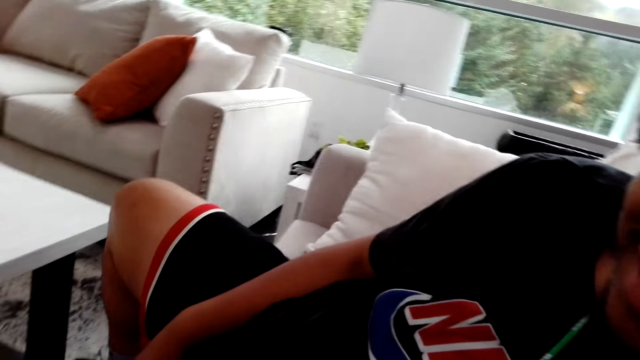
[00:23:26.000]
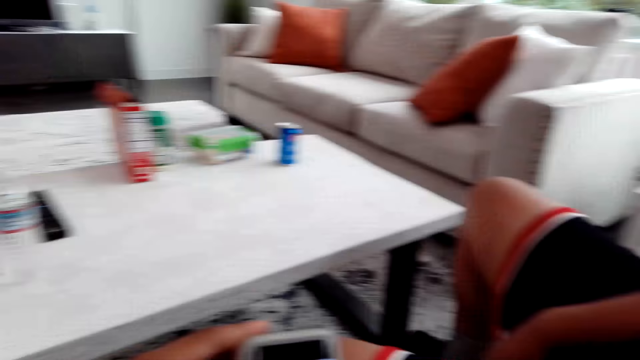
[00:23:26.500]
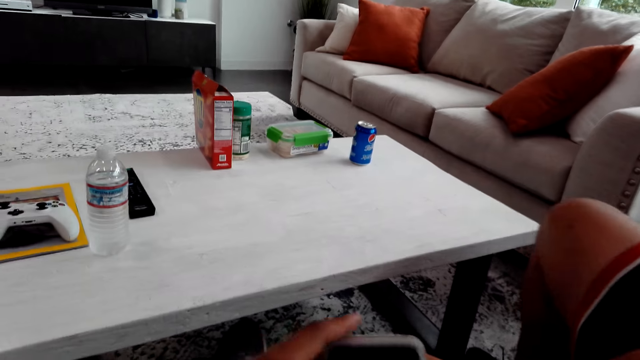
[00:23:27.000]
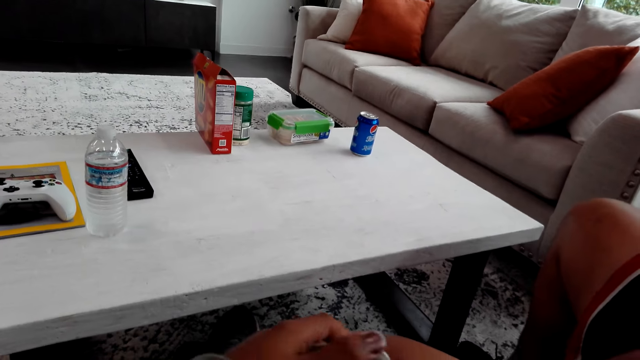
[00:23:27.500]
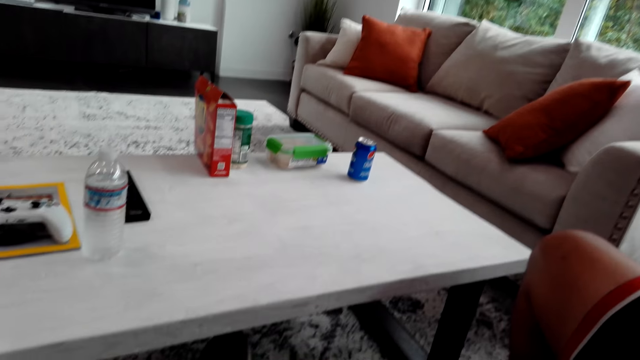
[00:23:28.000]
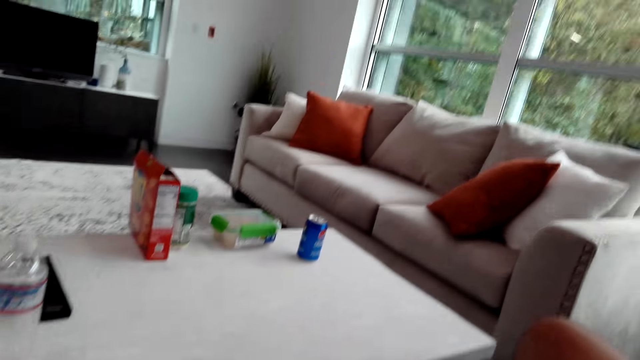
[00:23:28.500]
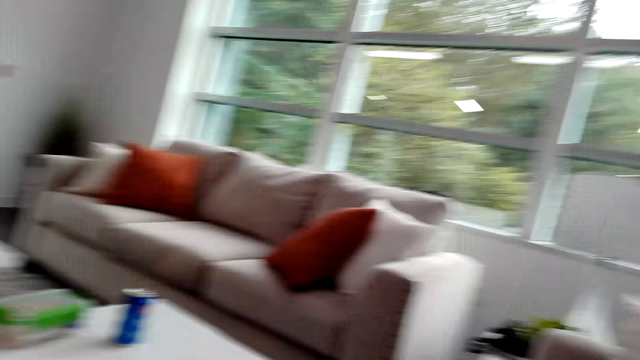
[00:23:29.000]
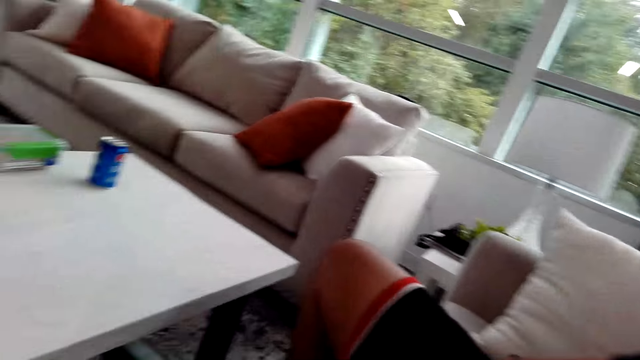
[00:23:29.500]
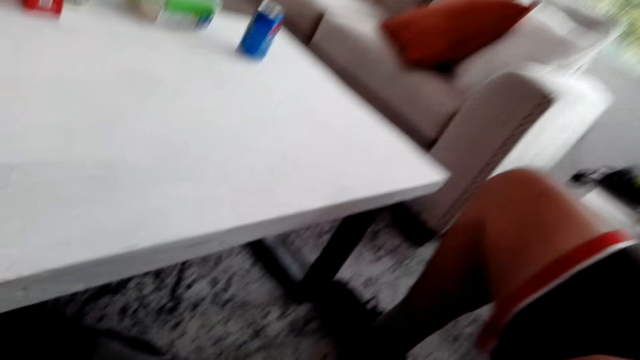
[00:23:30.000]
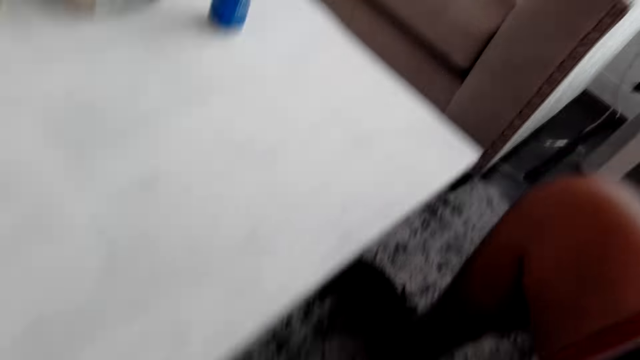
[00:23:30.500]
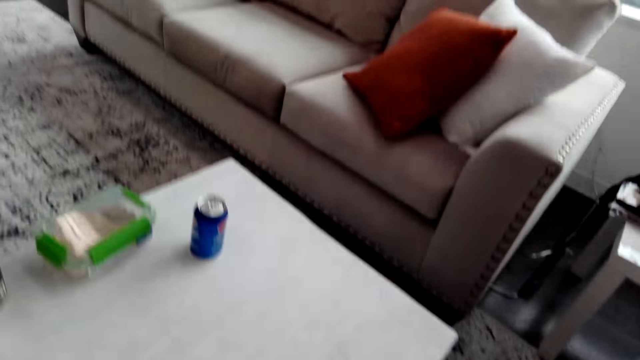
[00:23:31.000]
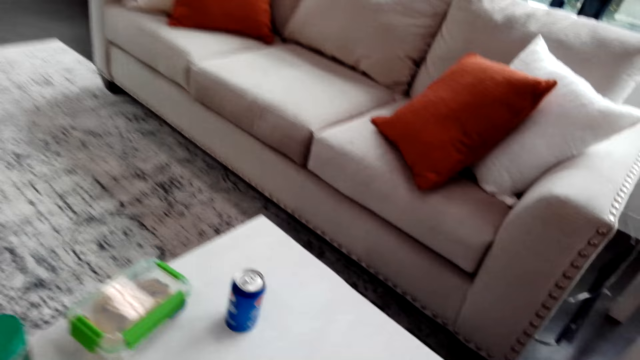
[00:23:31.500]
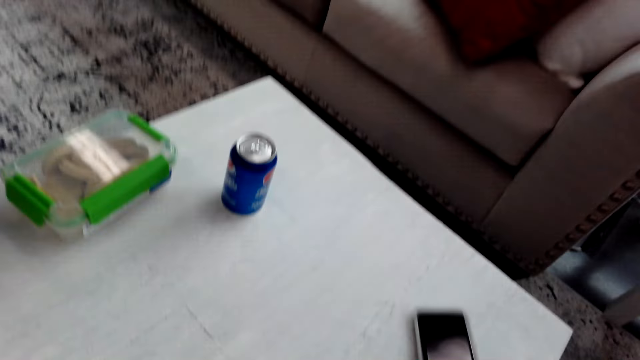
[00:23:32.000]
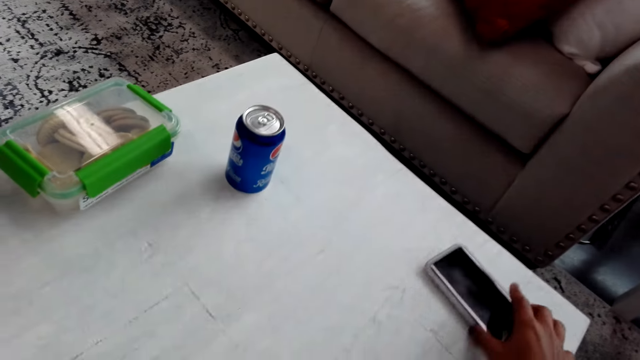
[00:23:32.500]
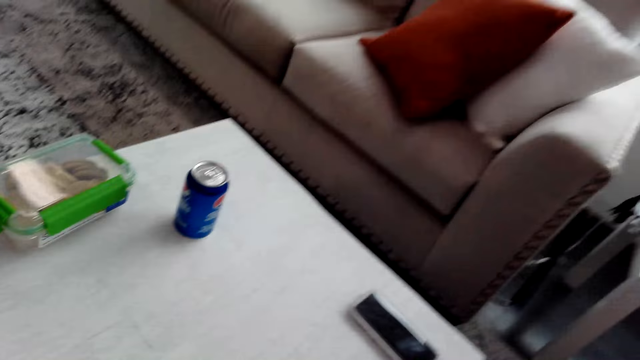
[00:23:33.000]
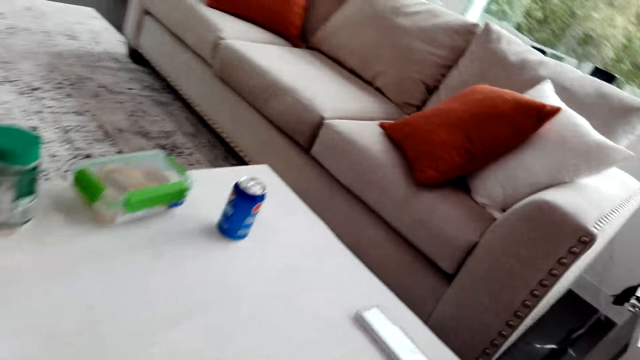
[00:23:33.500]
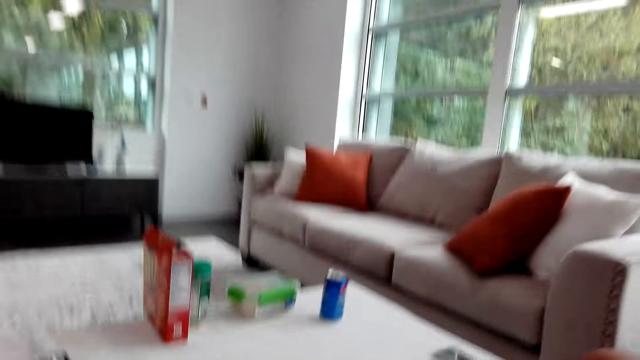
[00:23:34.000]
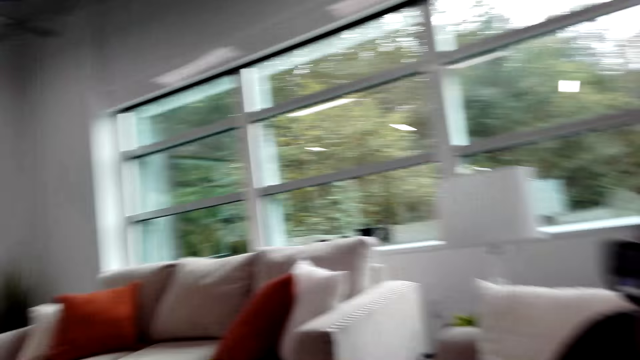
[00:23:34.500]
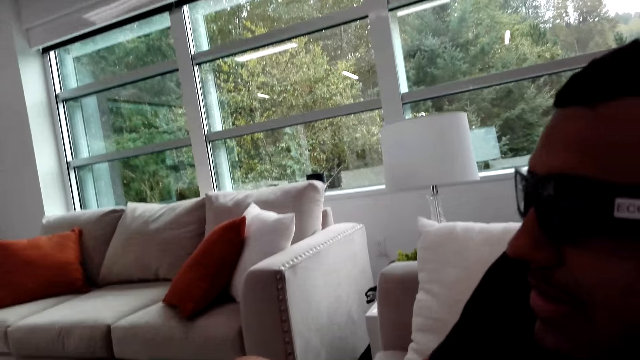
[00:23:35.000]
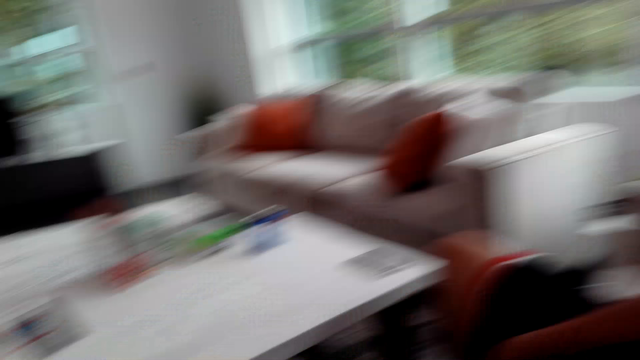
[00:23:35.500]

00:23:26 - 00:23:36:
The camera wearer looks around and talks with a man. The man shakes his legs. The camera wearer places the phone on the table and talks with the man.

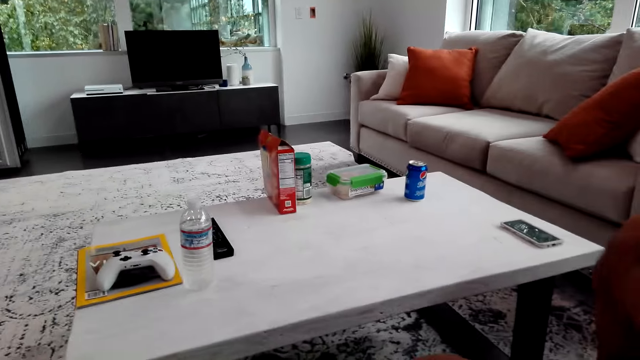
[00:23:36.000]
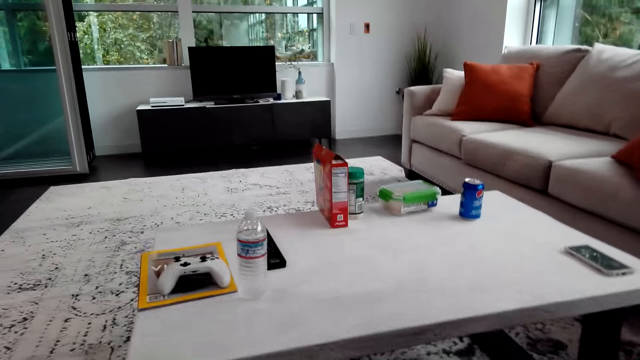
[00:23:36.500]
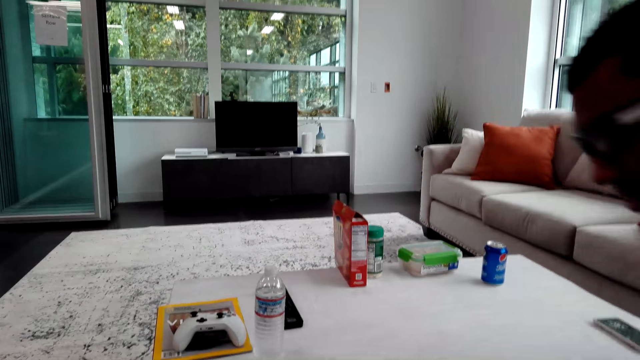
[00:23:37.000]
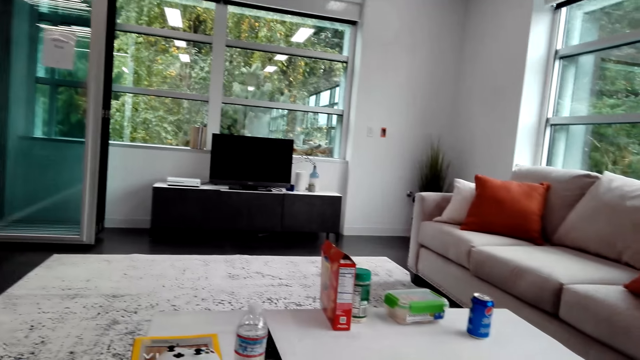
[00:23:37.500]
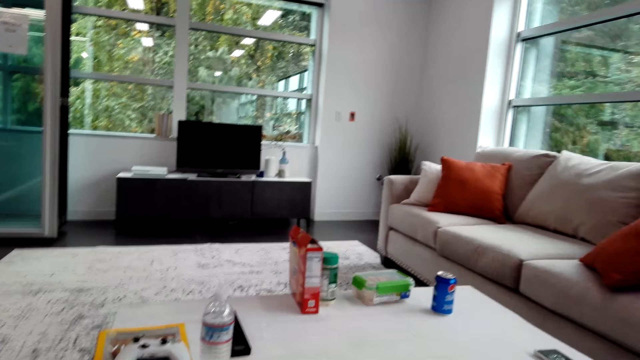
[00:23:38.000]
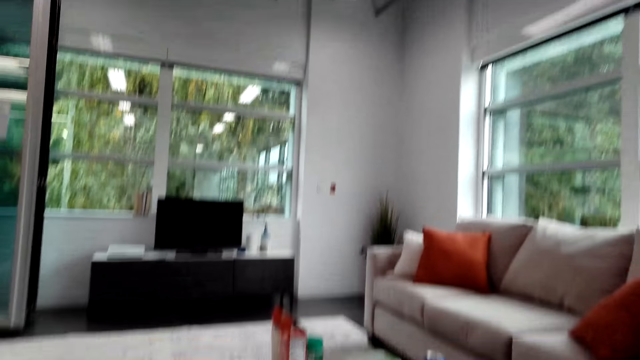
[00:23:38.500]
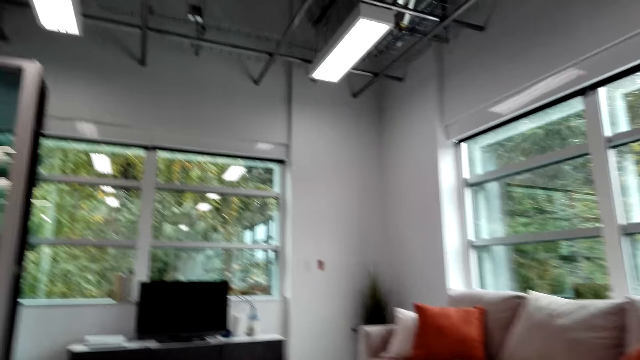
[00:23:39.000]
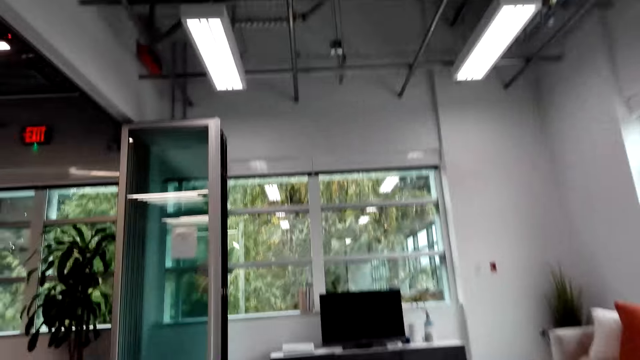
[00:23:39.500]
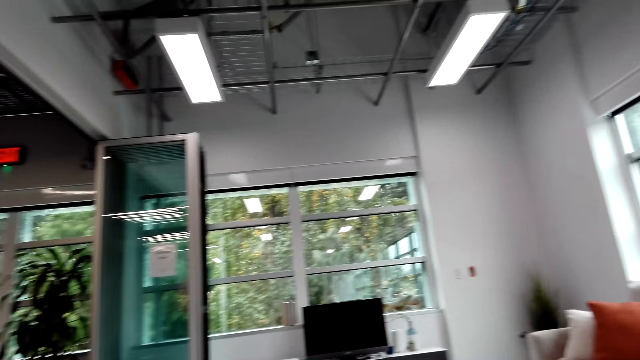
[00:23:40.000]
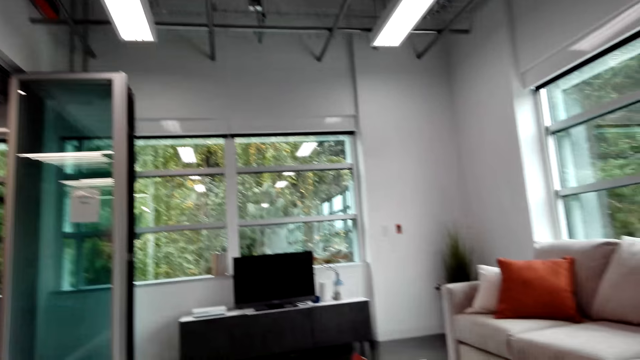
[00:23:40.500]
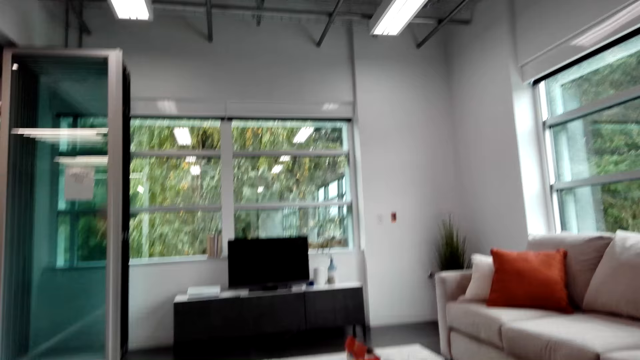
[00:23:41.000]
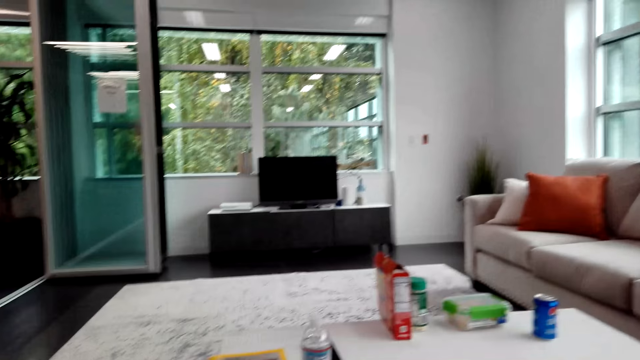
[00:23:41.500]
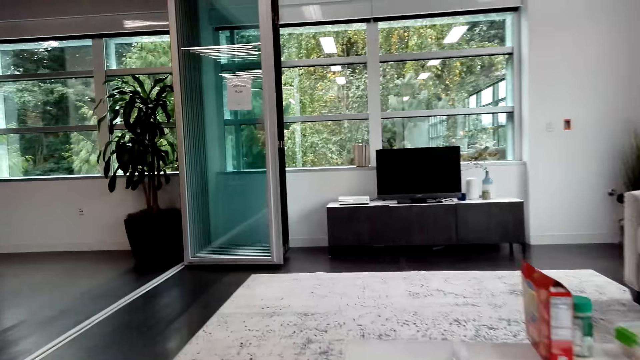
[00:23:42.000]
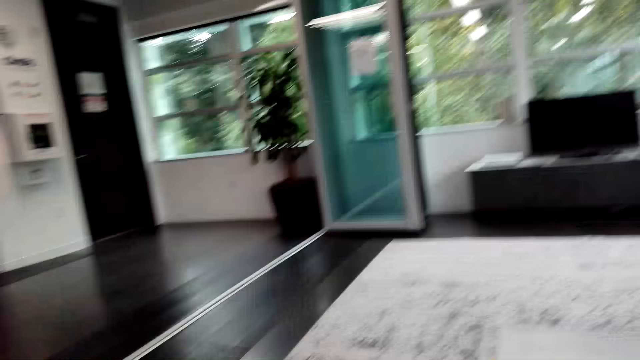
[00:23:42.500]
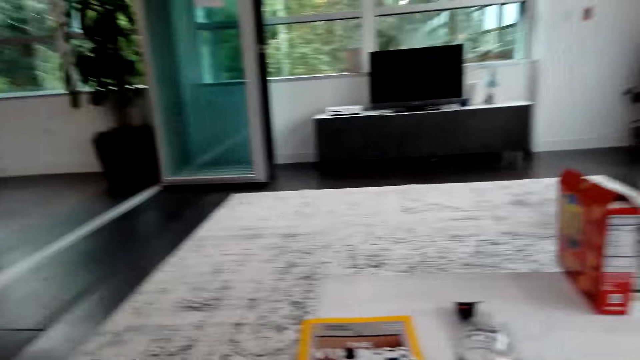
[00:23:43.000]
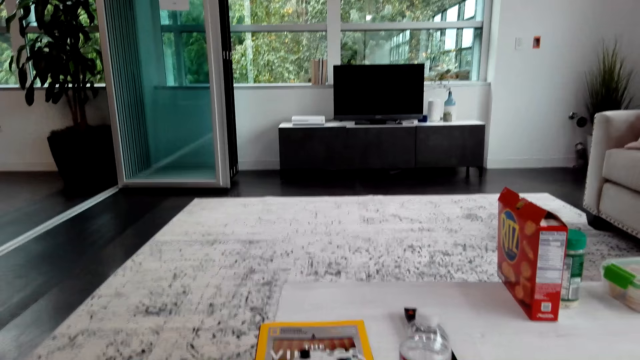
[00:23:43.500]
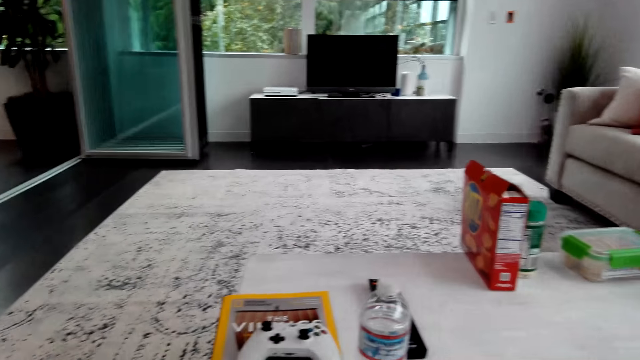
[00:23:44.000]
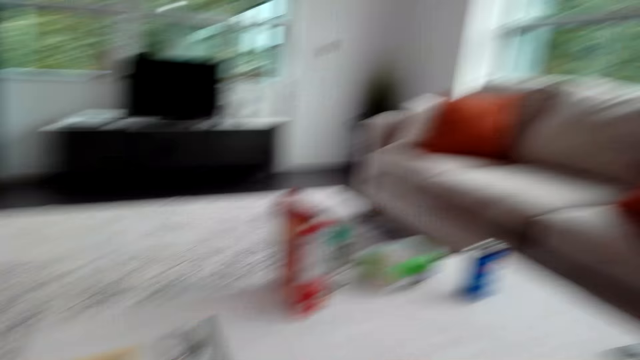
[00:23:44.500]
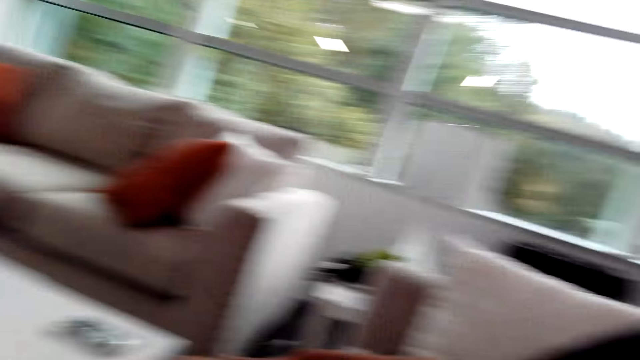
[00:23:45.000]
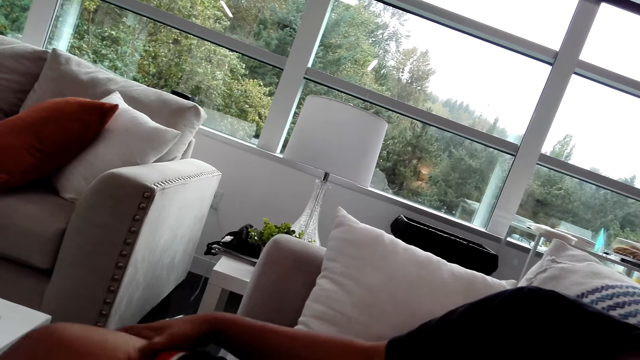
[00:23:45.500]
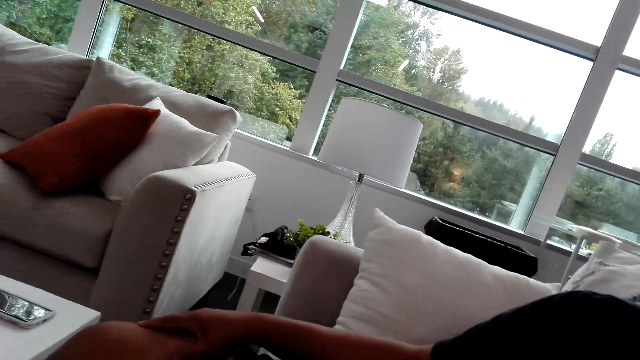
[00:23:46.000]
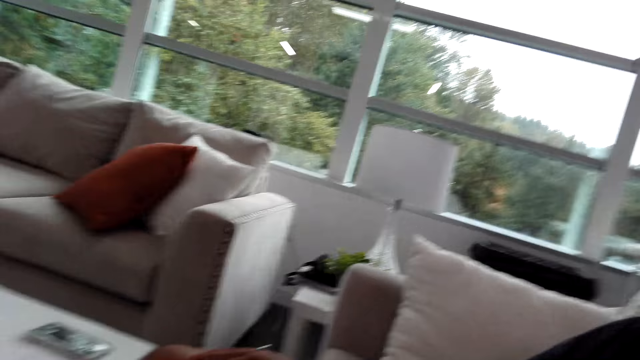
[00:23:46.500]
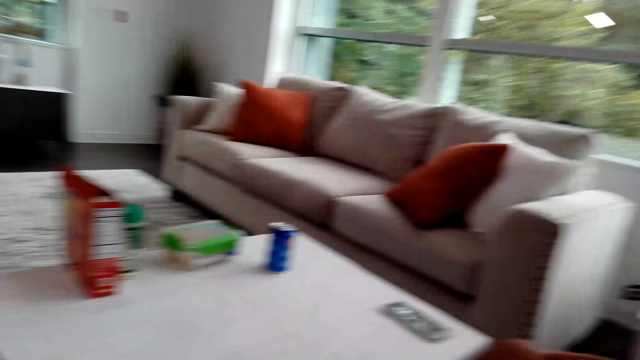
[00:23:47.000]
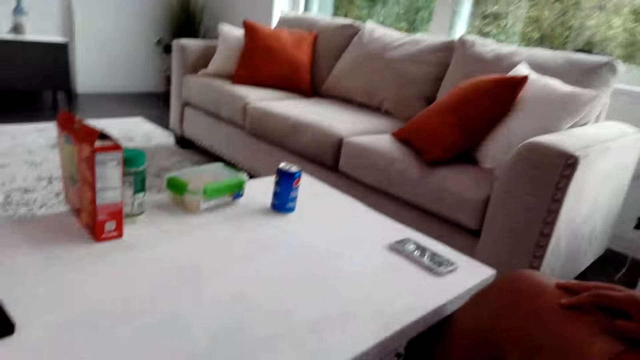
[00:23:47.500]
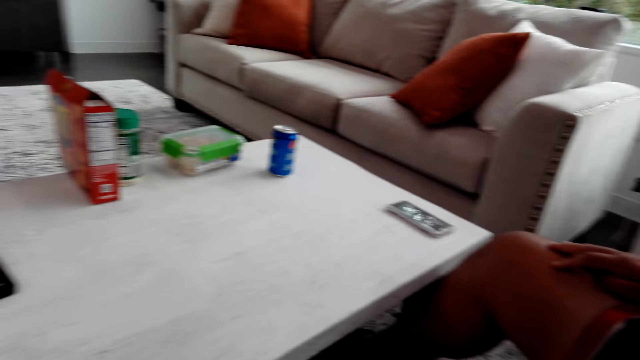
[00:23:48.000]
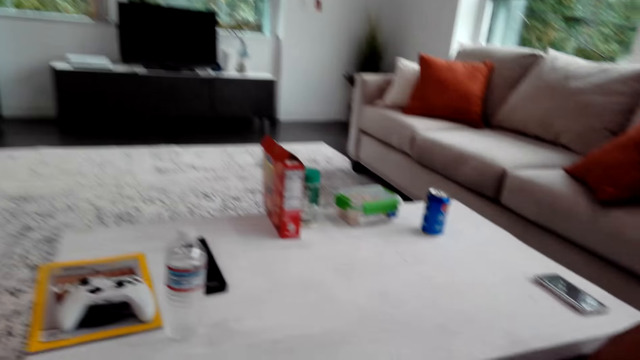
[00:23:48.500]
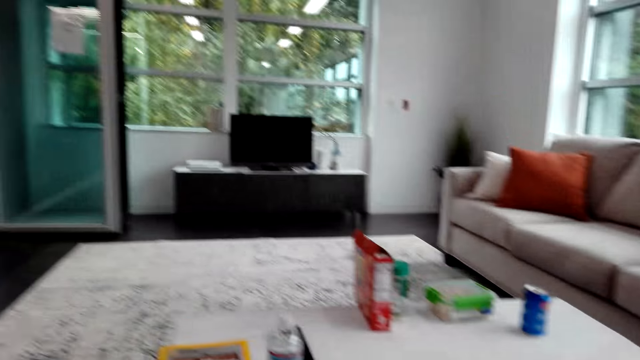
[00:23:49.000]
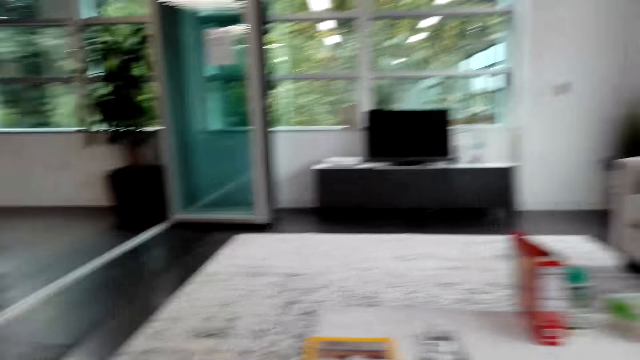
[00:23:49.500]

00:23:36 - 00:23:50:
A man moves aside. The camera wearer talks to the man. The man talks to the camera wearer. The camera wearer looks around. They look around. The man talks to the camera wearer.
